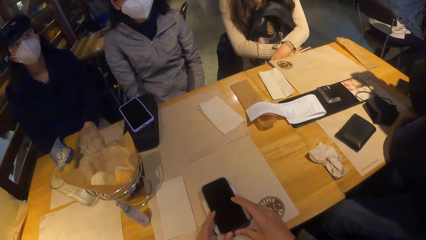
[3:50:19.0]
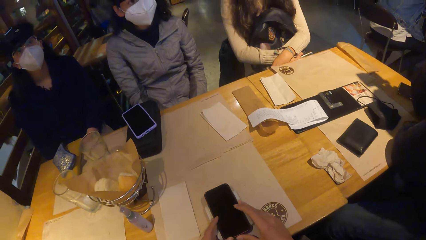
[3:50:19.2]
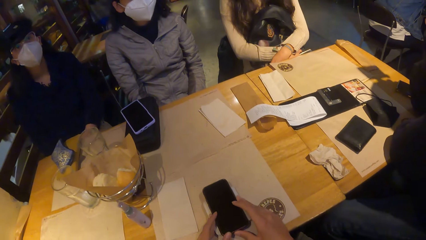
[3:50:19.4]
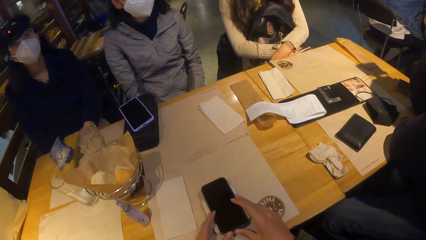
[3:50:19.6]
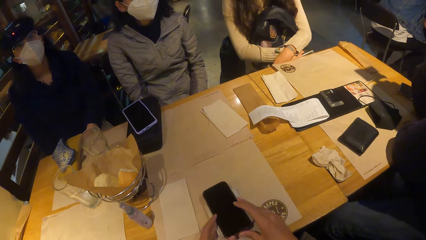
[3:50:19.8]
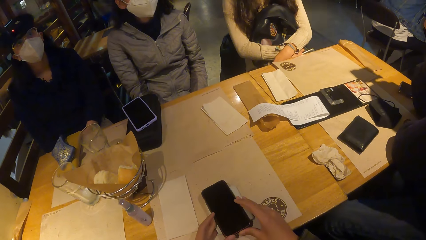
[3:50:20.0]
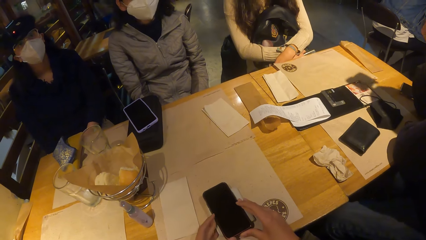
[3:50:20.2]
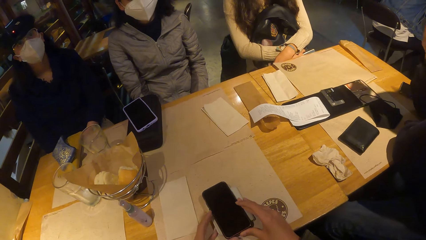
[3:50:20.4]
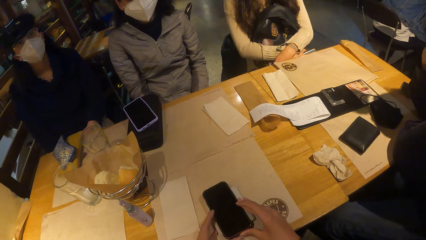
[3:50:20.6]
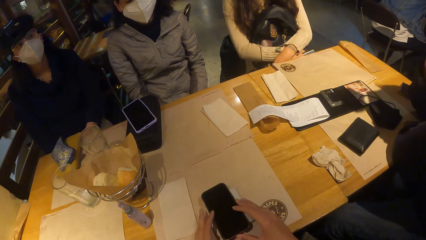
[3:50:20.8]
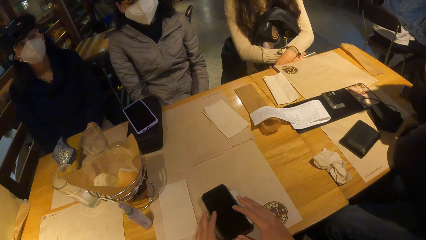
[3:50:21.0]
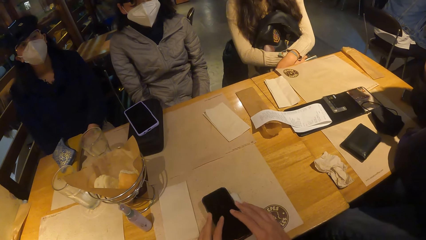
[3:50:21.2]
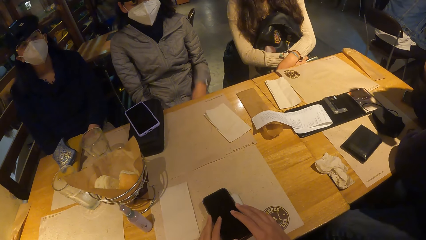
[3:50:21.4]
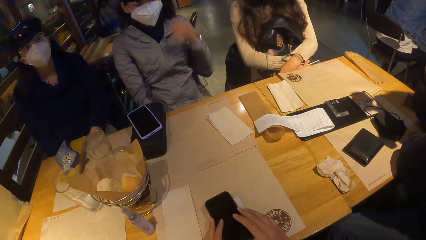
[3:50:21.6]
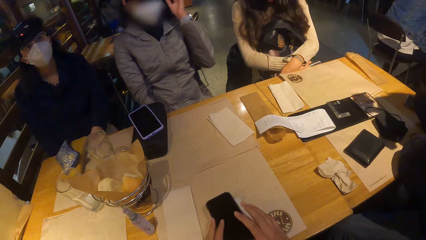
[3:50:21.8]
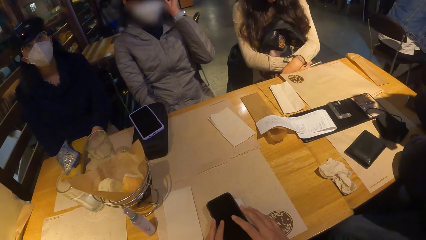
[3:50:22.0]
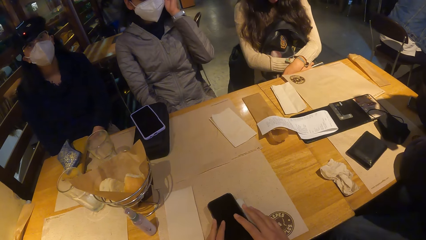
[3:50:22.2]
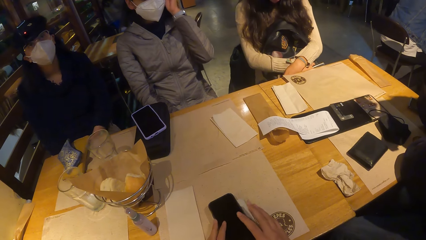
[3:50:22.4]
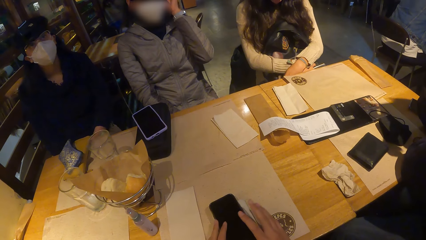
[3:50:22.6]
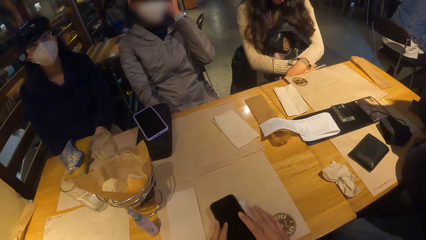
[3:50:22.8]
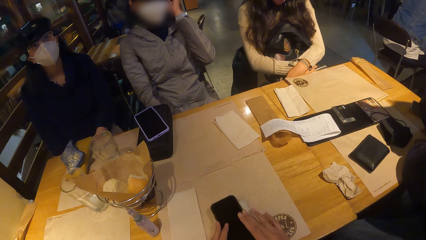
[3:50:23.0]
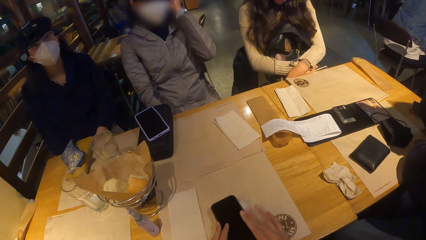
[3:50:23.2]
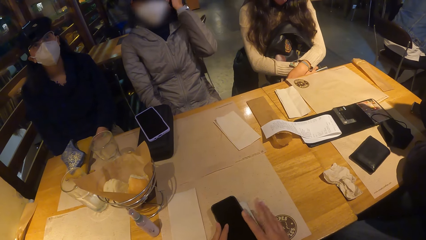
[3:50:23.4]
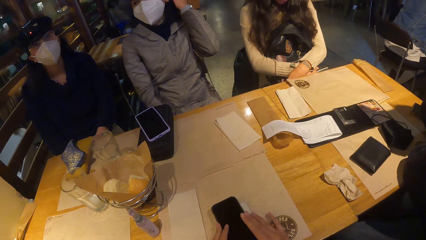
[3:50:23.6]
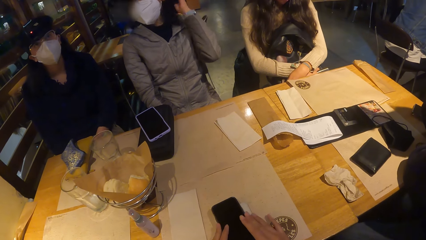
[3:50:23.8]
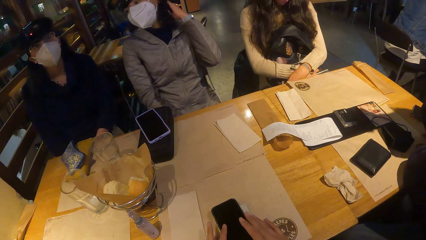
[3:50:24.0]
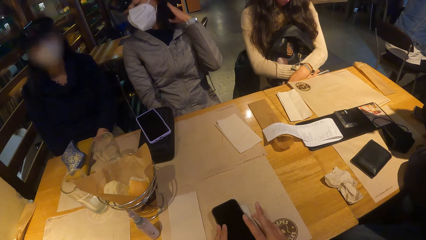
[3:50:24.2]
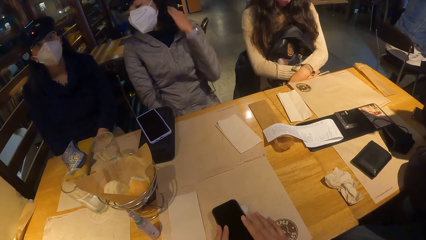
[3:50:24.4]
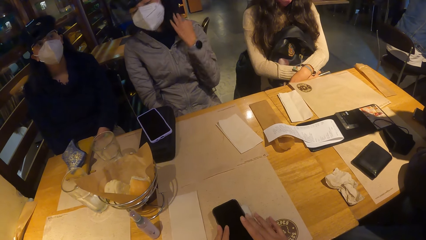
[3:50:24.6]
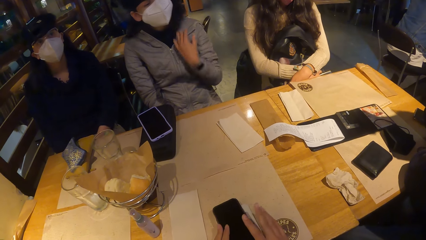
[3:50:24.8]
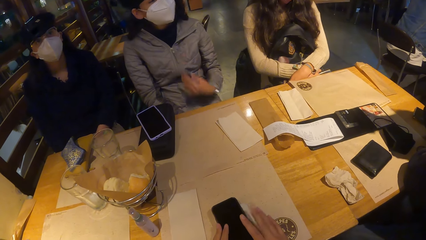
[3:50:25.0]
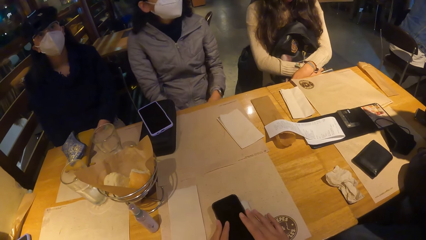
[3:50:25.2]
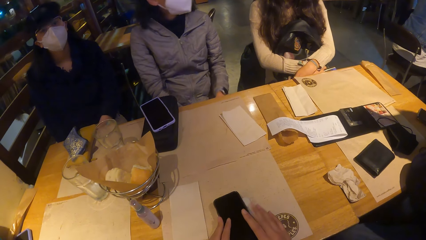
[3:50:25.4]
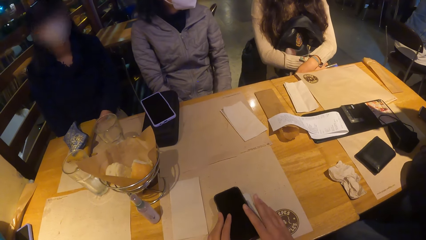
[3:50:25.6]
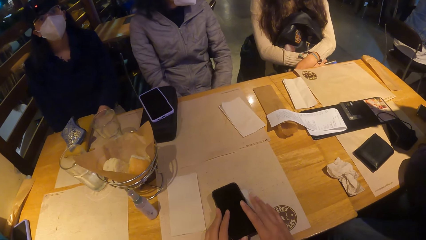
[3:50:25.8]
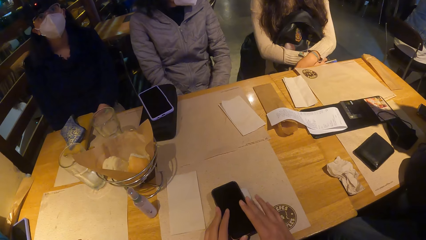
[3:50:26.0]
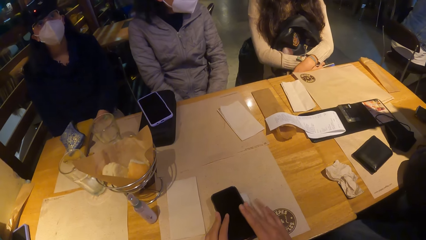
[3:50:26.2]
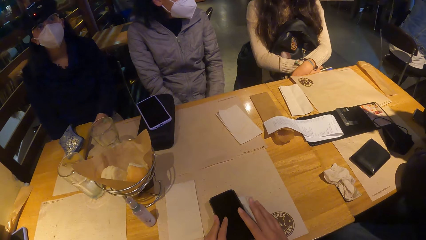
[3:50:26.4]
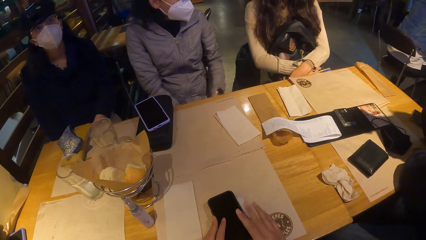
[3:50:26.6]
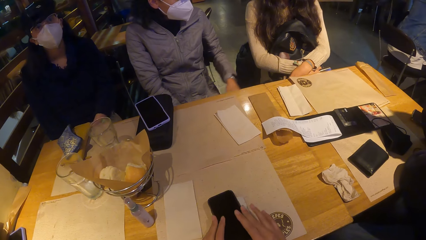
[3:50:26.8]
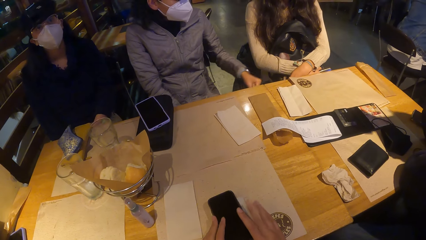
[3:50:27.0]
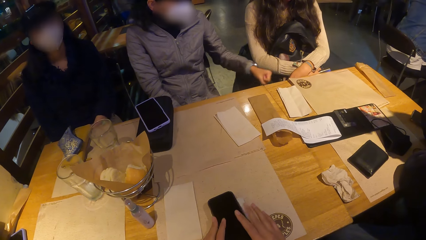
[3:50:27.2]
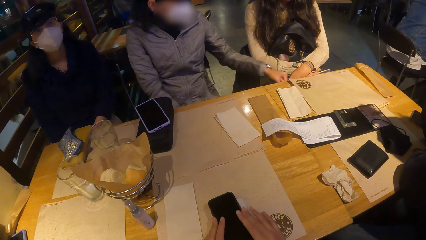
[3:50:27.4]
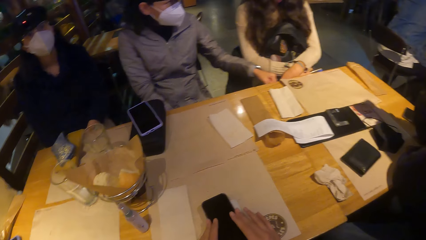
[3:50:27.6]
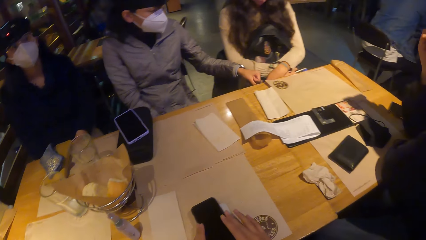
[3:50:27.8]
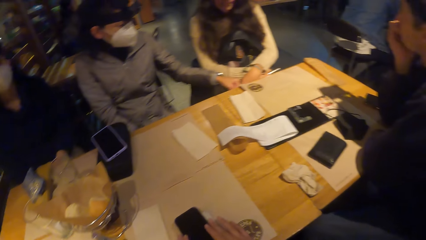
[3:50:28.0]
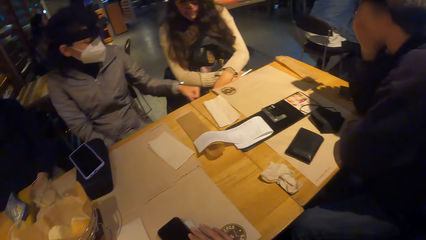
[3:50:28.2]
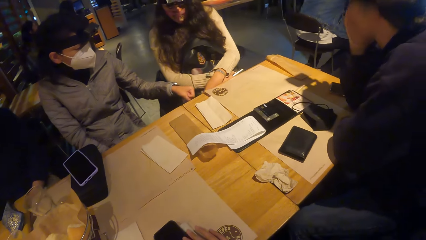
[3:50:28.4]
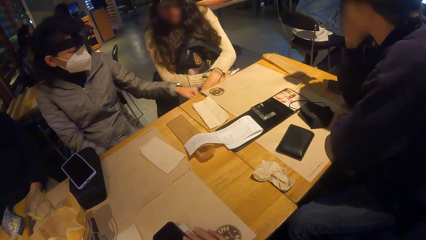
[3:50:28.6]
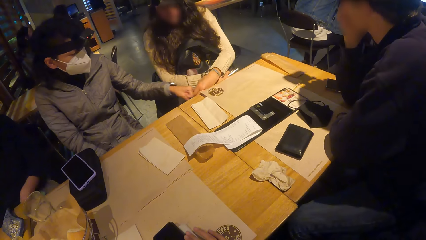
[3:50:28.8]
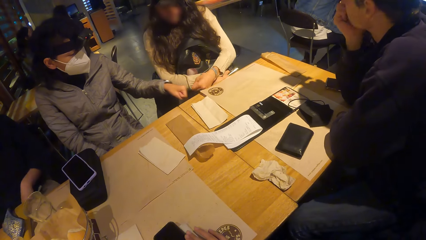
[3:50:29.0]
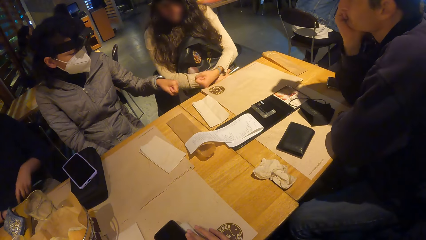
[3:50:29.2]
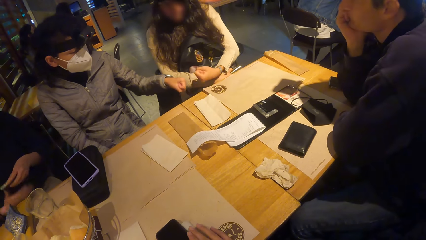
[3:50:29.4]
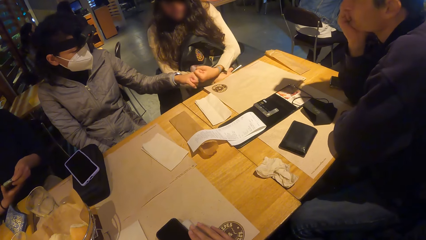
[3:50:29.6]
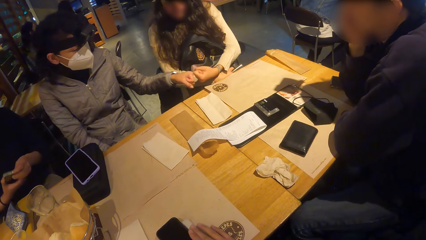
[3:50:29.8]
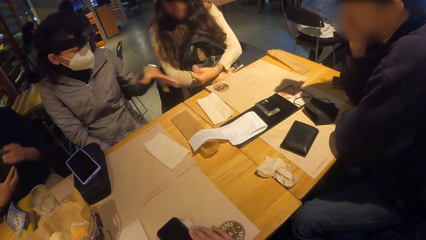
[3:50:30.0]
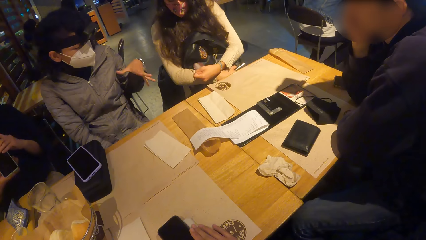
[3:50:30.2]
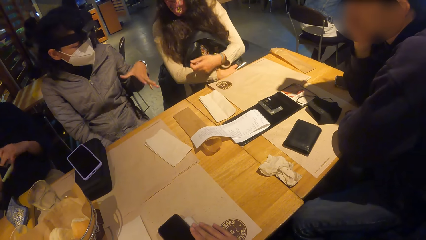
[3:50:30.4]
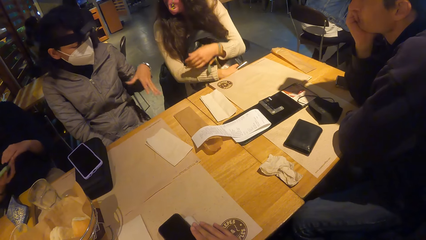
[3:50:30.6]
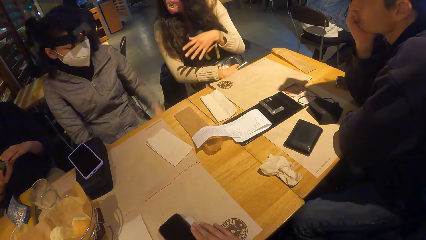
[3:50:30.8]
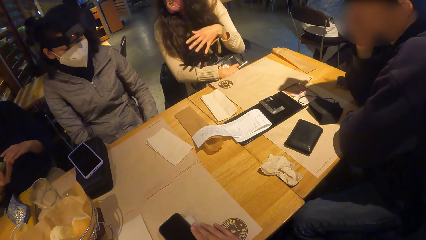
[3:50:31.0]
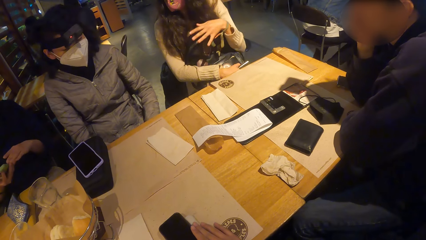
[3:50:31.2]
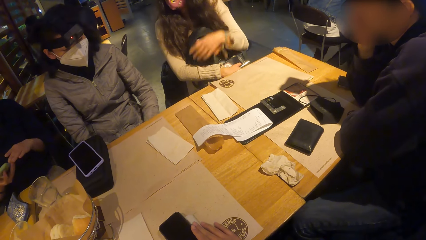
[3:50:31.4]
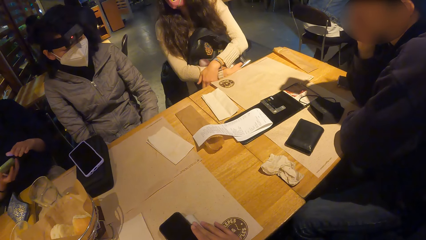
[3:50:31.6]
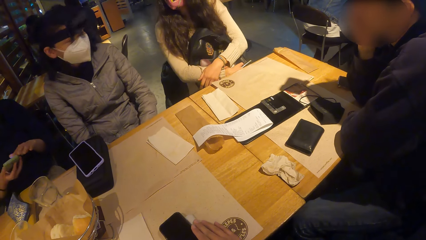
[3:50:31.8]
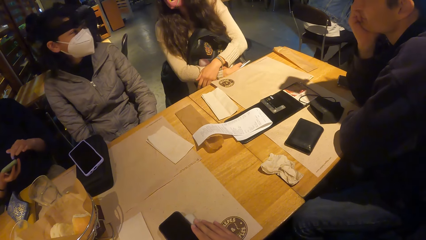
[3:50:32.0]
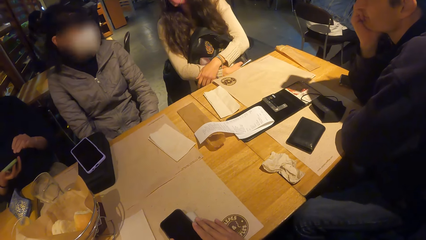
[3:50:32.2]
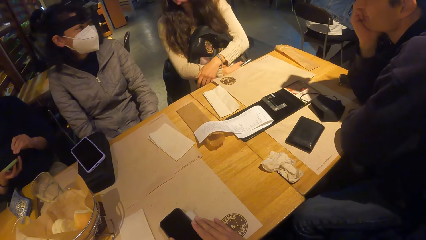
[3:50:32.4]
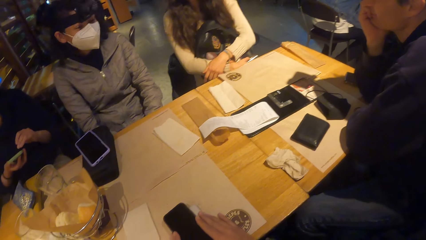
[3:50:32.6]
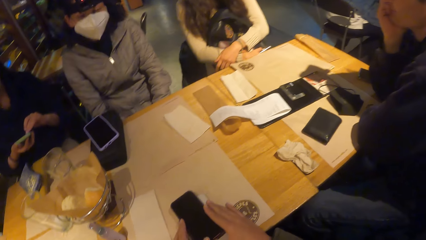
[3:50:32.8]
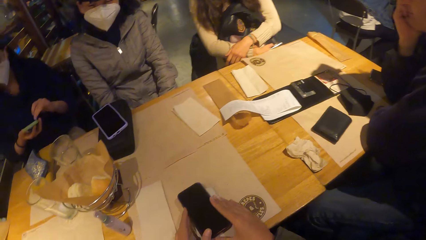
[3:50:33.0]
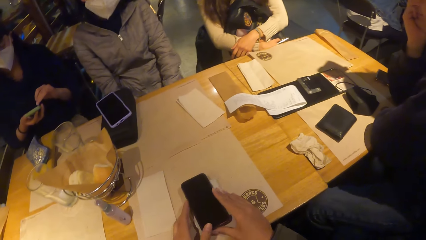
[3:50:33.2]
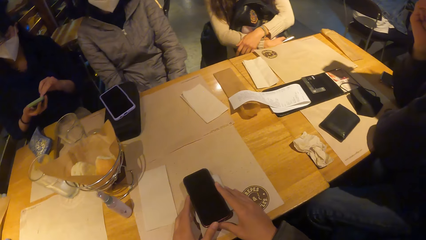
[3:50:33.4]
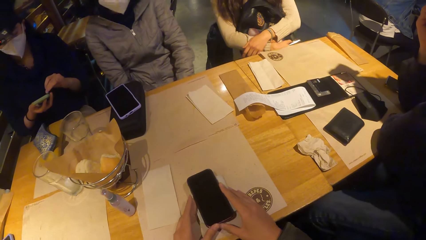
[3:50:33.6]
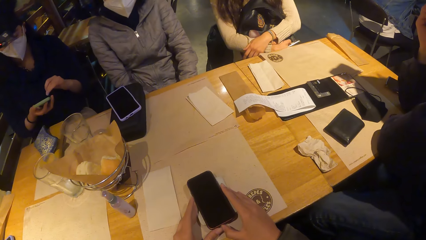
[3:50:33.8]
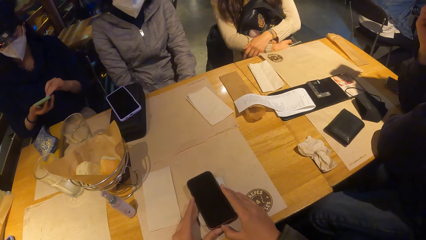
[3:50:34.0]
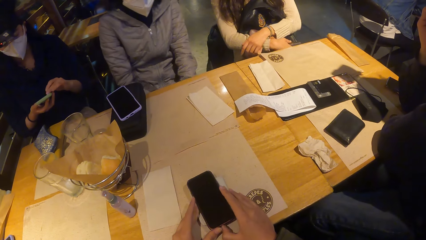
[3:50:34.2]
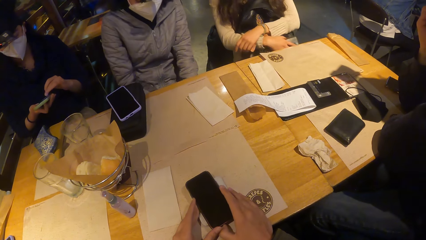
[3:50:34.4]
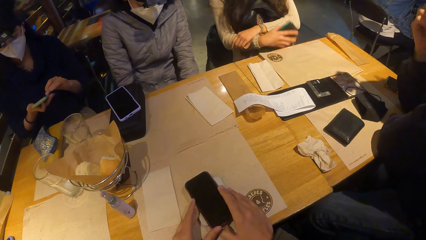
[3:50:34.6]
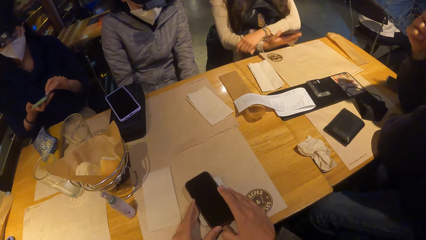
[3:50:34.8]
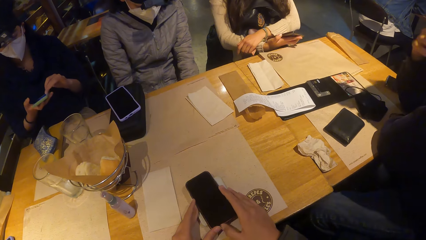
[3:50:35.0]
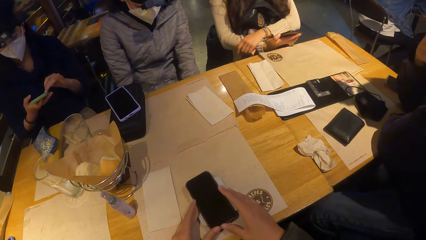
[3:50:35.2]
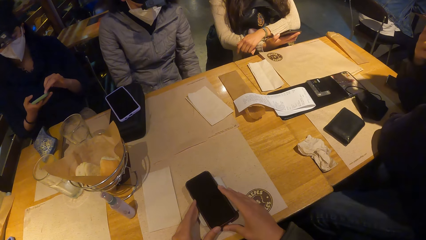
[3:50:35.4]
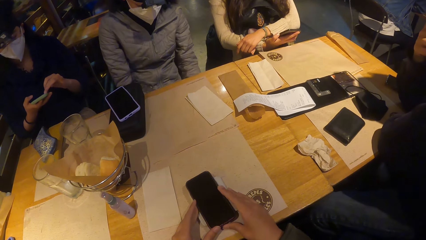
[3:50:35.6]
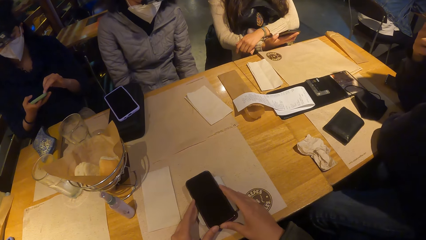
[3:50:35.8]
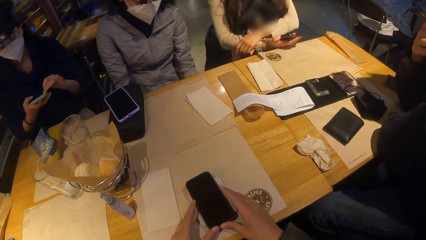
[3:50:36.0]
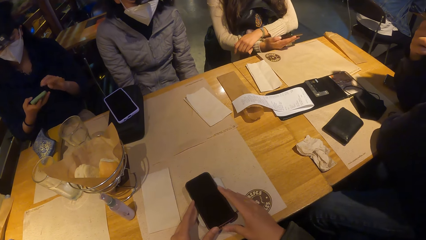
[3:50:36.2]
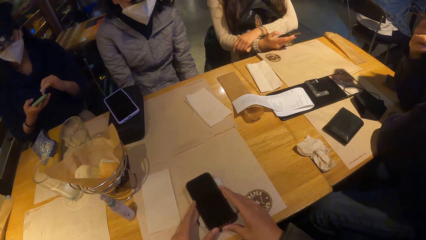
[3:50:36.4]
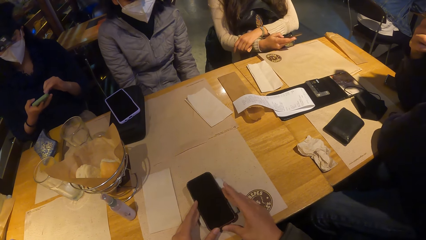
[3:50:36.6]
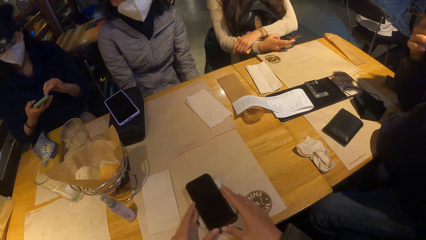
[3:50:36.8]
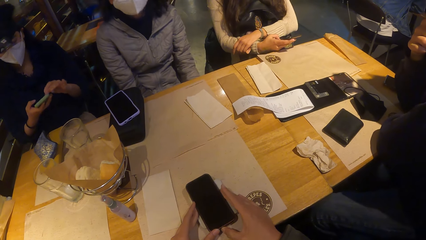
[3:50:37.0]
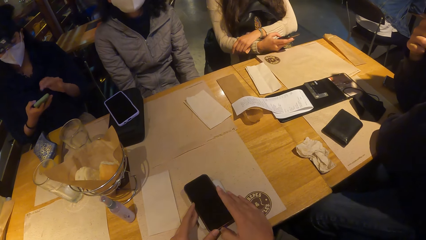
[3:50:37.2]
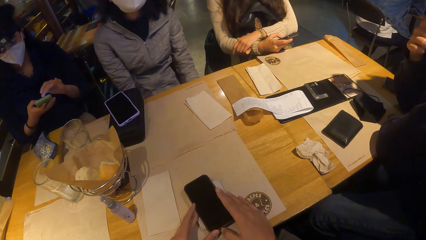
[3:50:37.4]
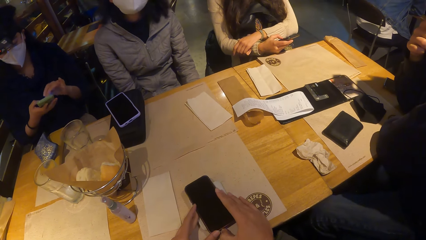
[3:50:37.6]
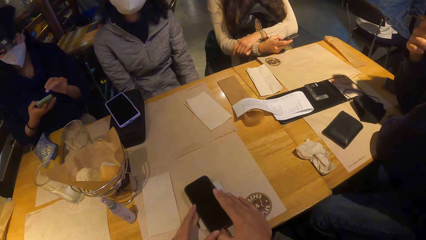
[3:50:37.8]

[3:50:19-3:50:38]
A man interacts with the group of people at the table. A woman touches her hair with her left hand. The camera wearer taps the phone on the purse on the table with her right hand. She touches the phone. The woman touches another woman on her right hand with her left hand. A person moves hands. A third woman holds a phone in both hands and operates the phone with both hands. The second woman holds a phone in her right hand and operates the phone in her right hand.
